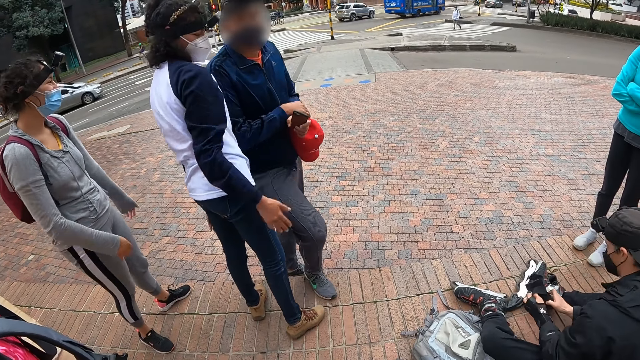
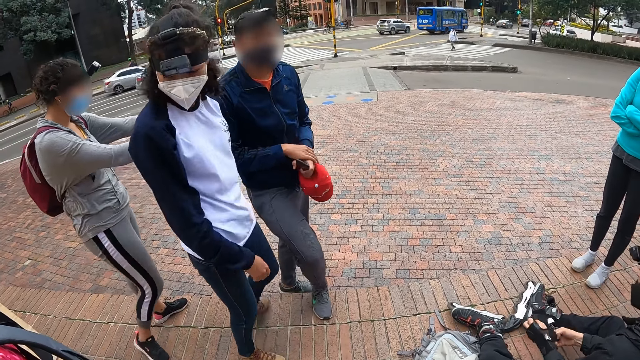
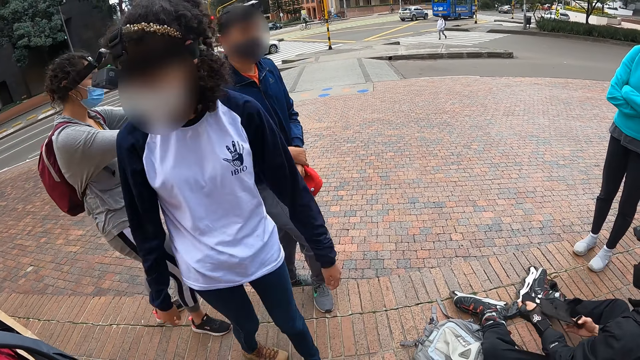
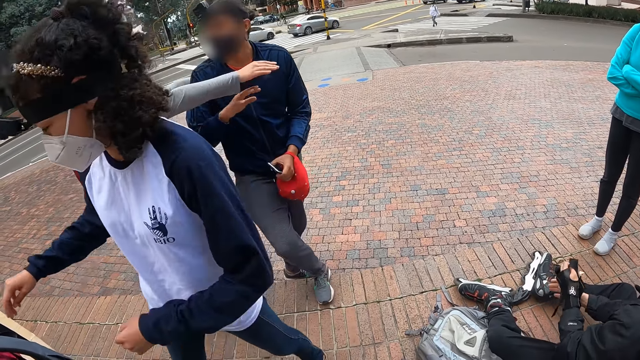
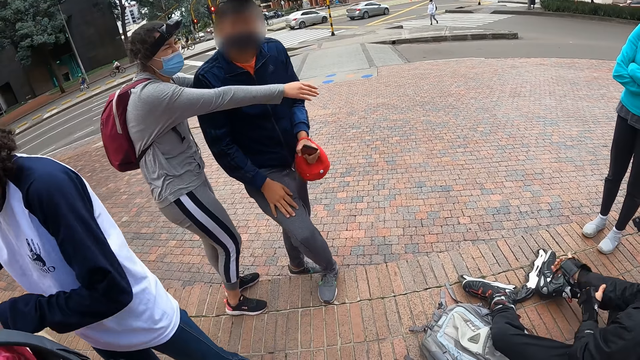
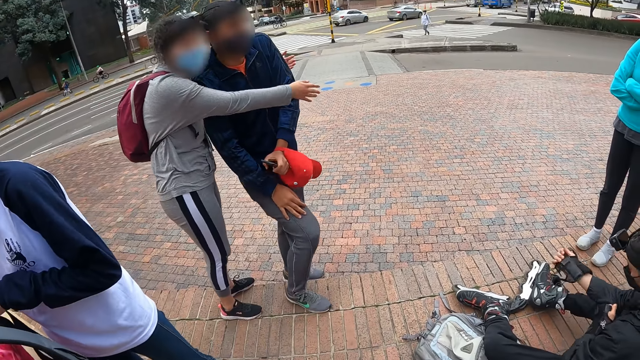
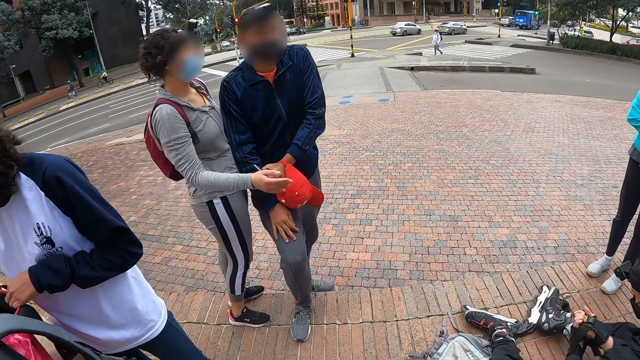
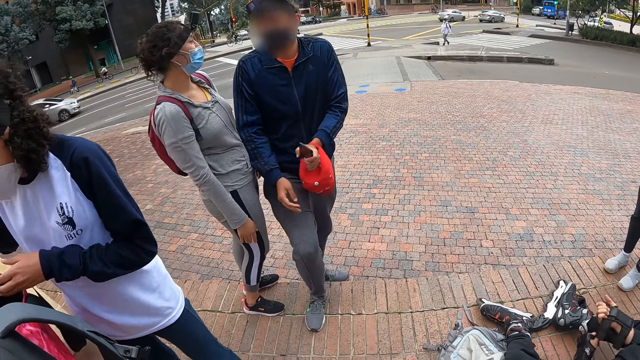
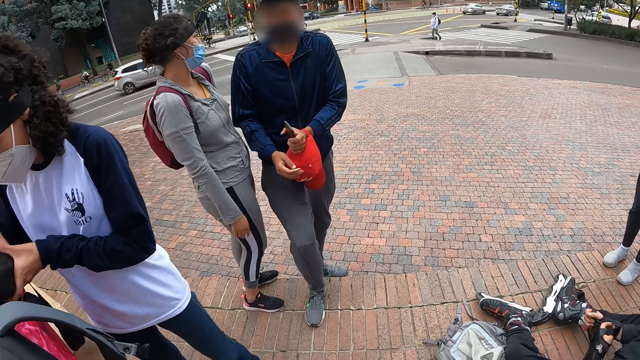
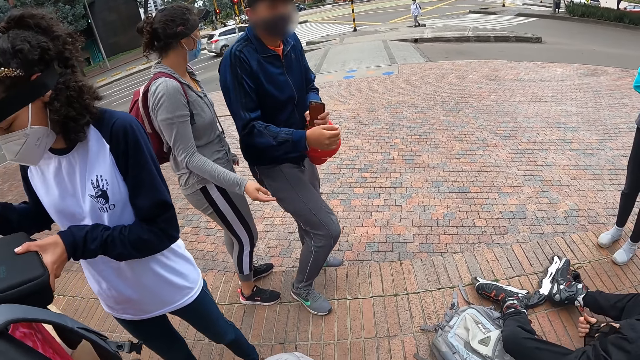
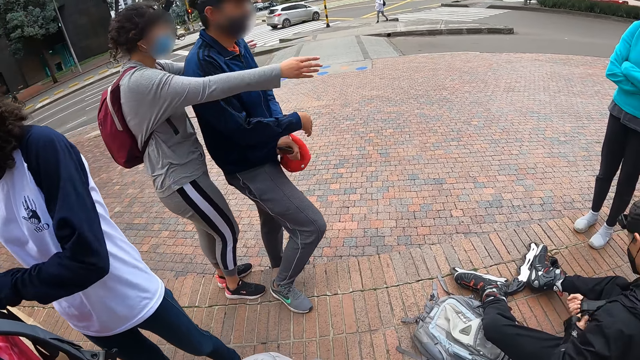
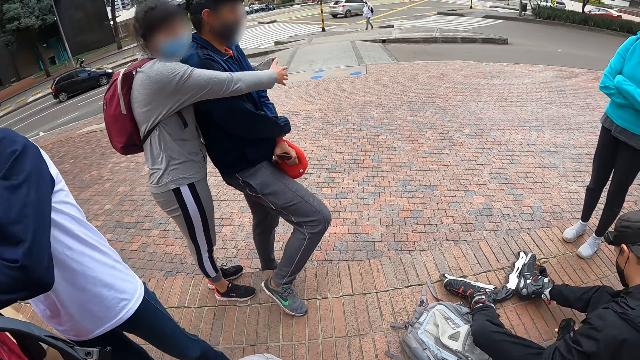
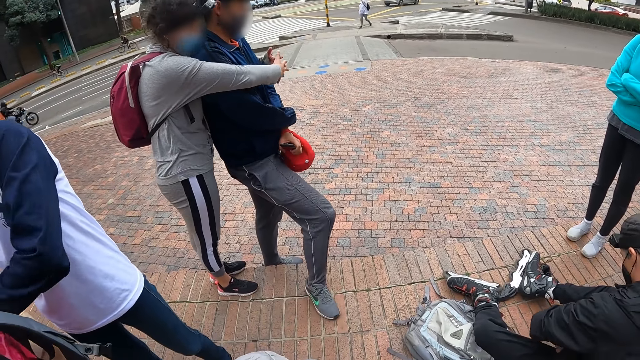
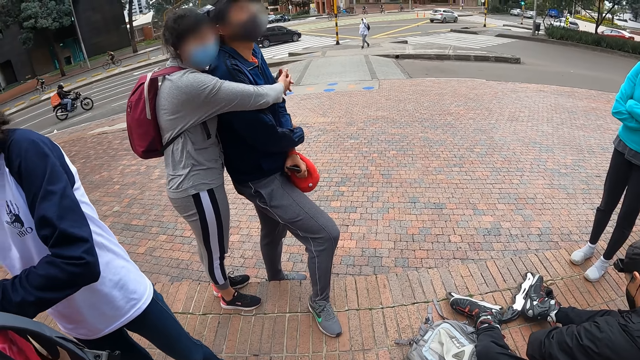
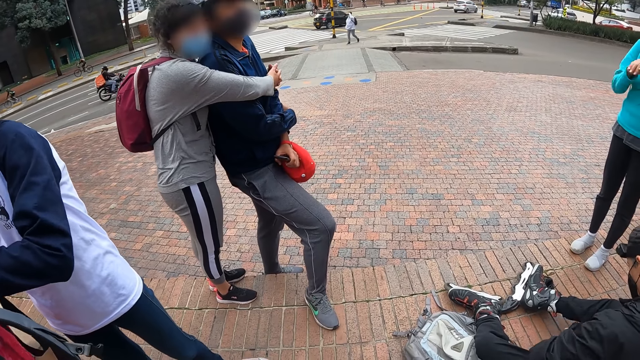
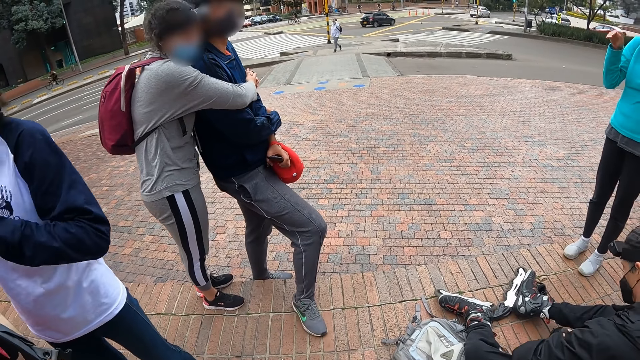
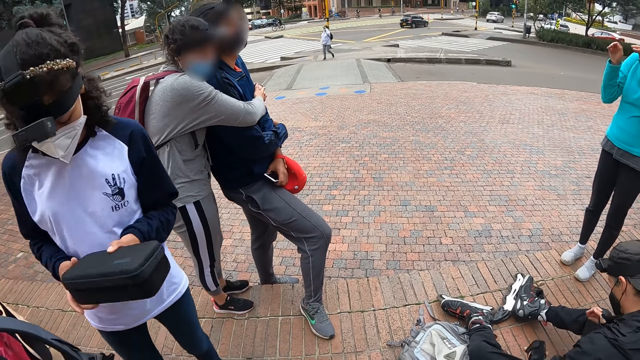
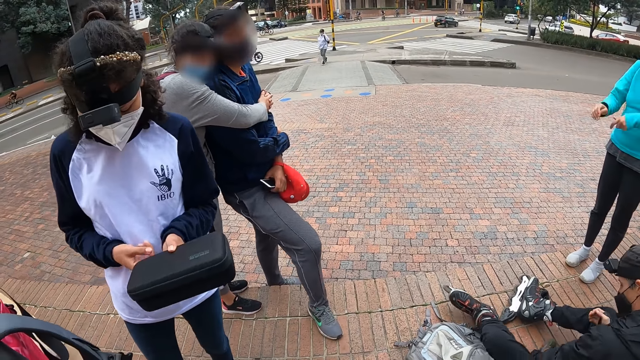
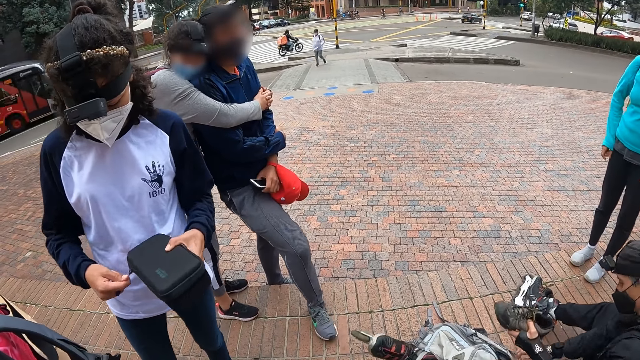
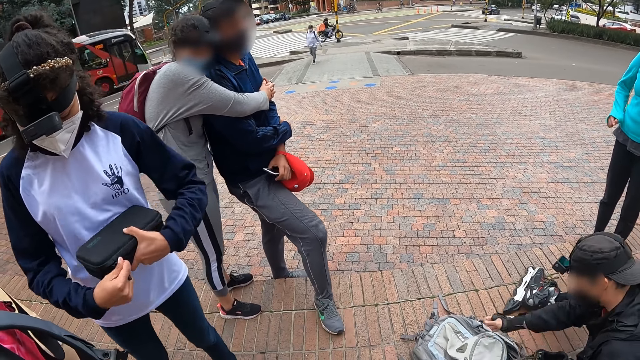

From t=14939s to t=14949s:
The man wears the hand glove on his right hand with his left hand. A woman places her hands around another man. Another woman holds a bag with her hands. The first man holds a shoe with his left hand.

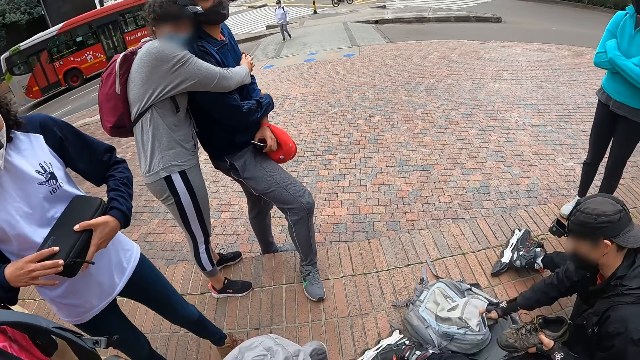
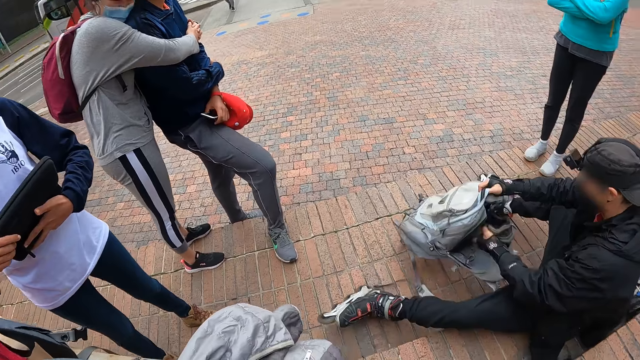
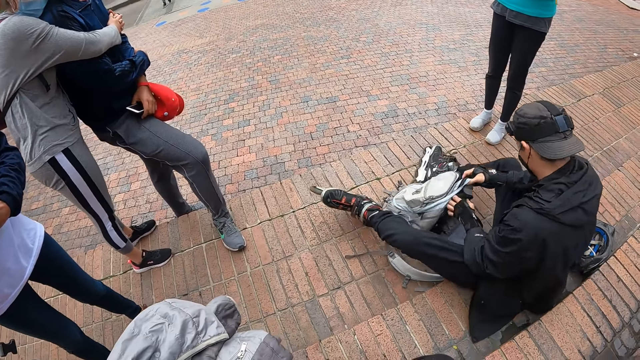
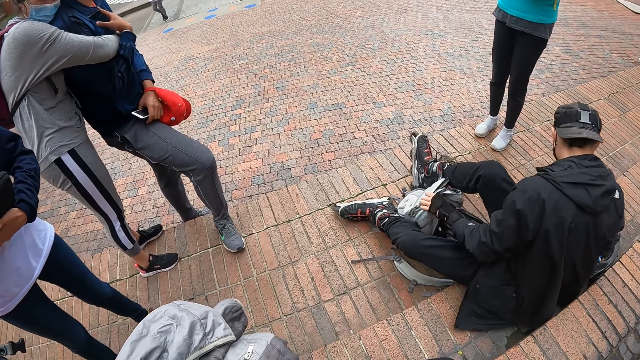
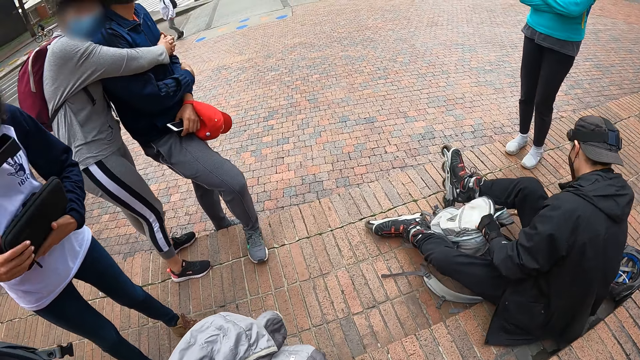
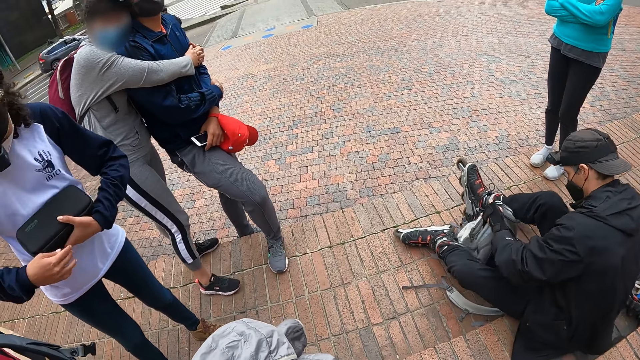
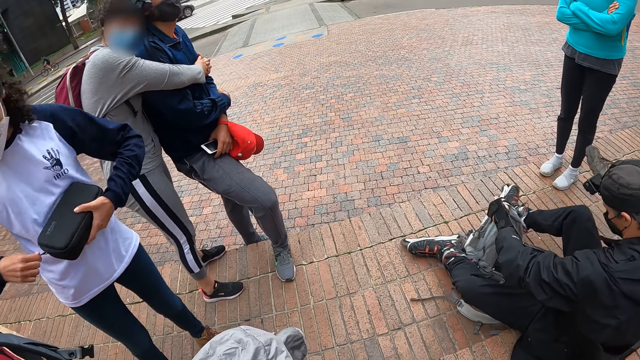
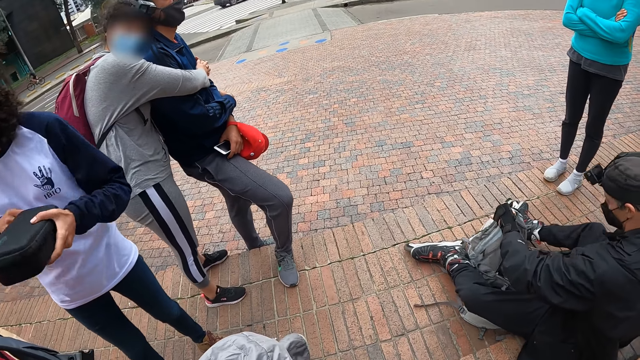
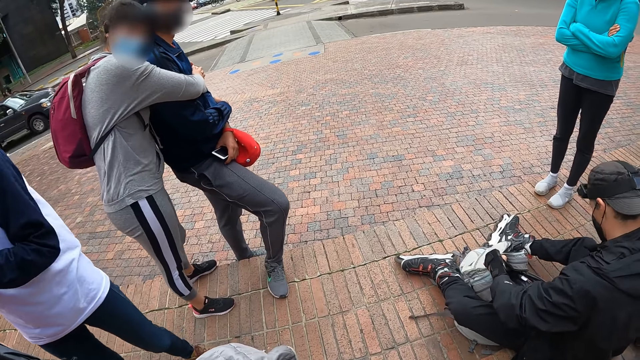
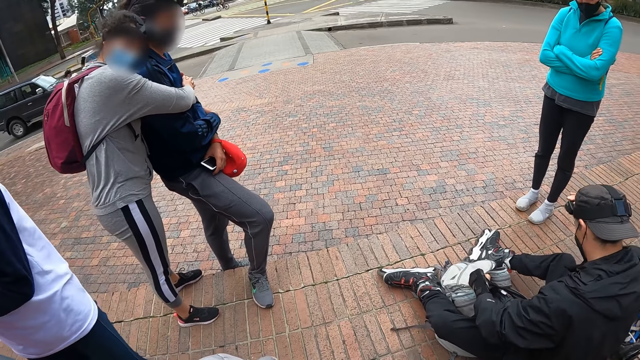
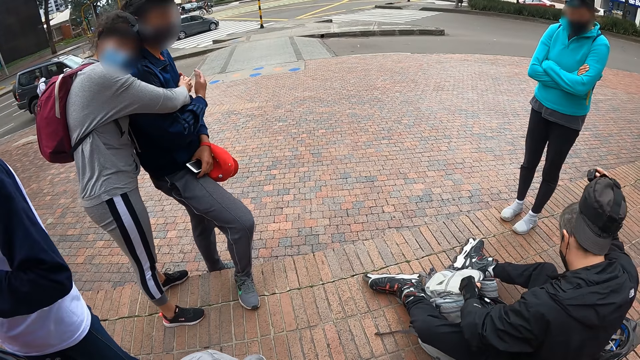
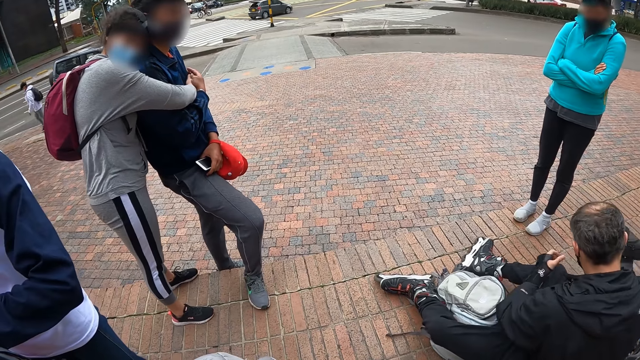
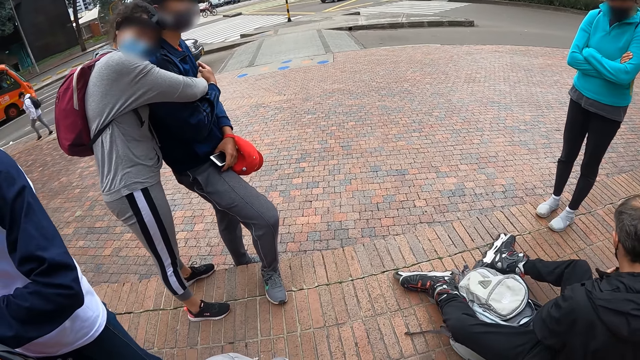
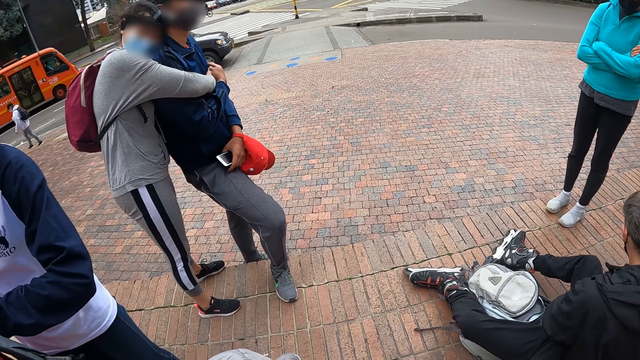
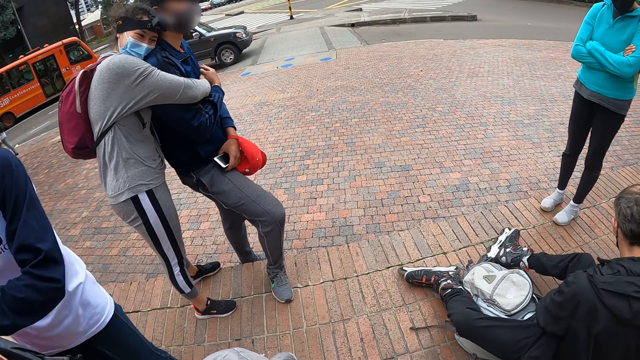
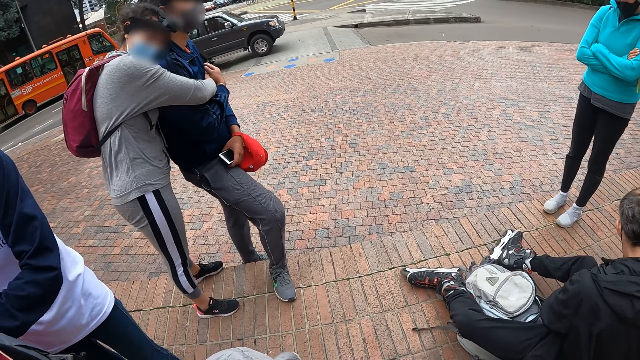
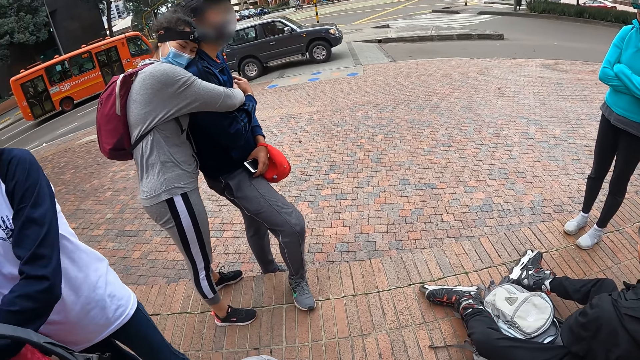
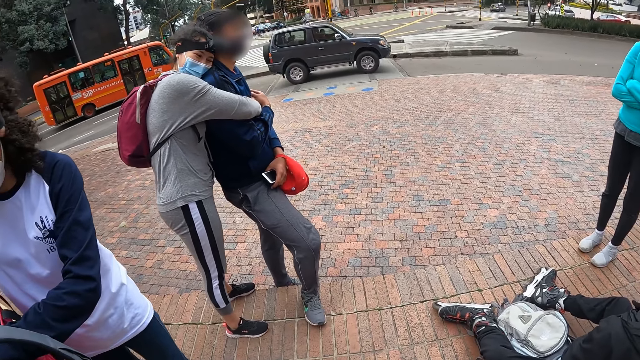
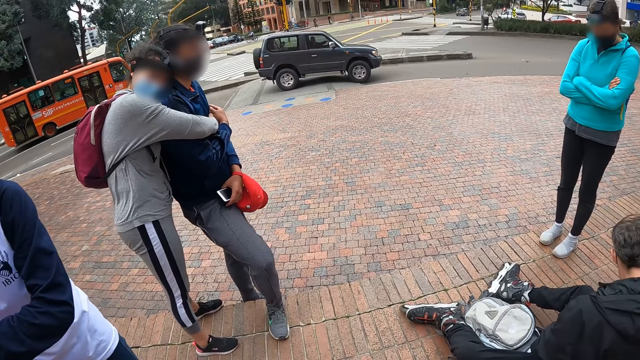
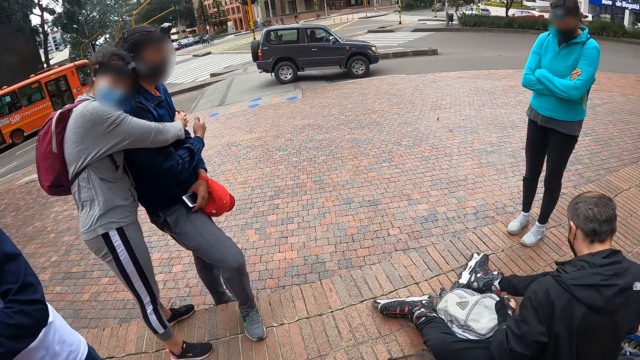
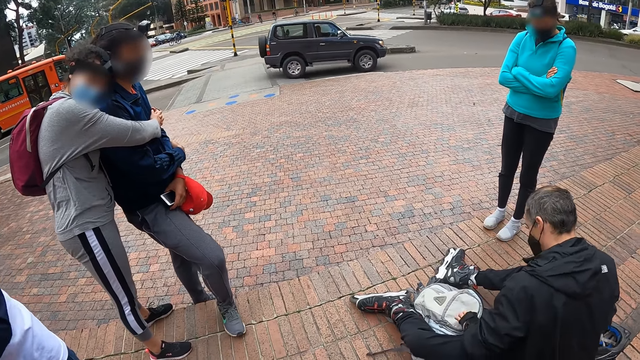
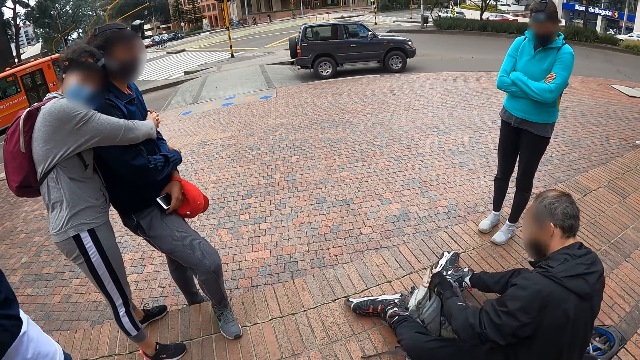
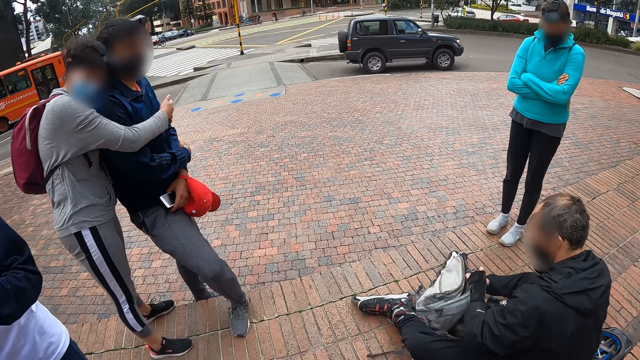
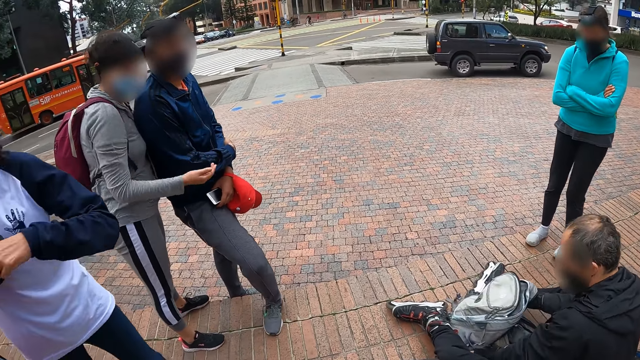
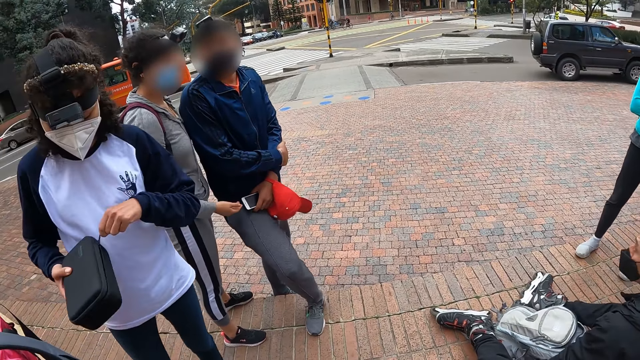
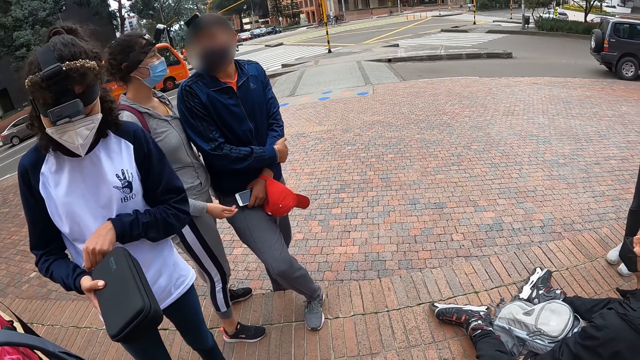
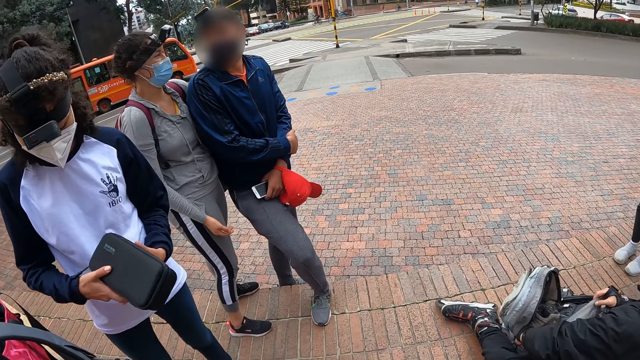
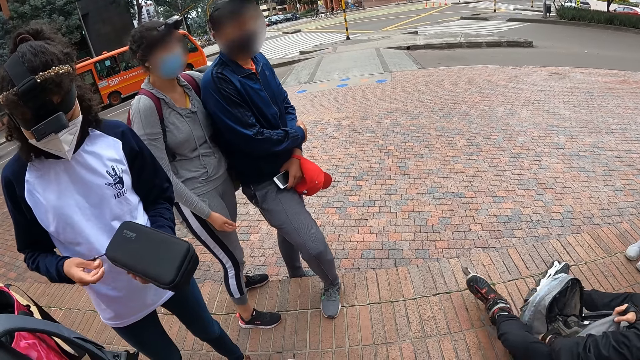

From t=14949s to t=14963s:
The man opens the bag with his right hand. The woman opens the bag with her right hand. The man inserts the shoe in his left hand into the bag and holds the bag with his left hand. The woman closes the bag with her right hand. The man inserts the shoe in his right hand into the bag and removes a cap from his head with his right hand. The man opens the bag with his left hand. The camera wearer looks at the car moving on the road. The man inserts the cap in his right hand into the bag and closes the bag with his hands. The woman opens the bag with her hands.
